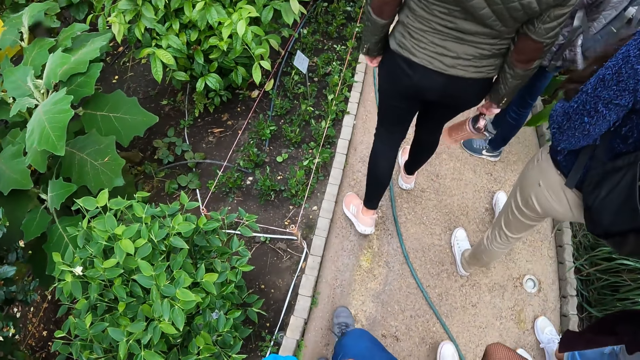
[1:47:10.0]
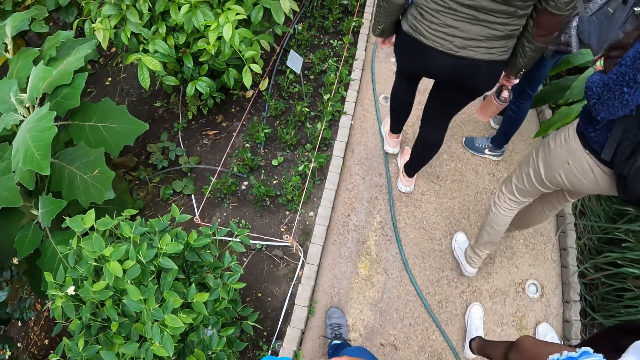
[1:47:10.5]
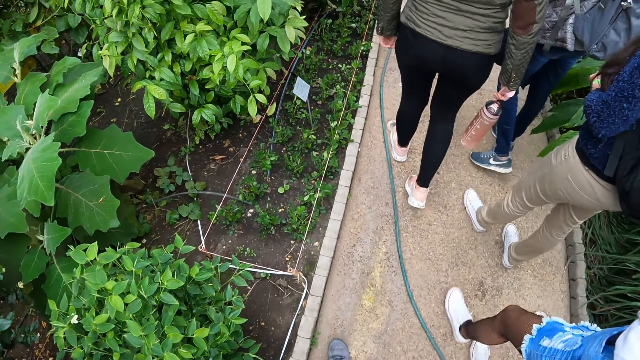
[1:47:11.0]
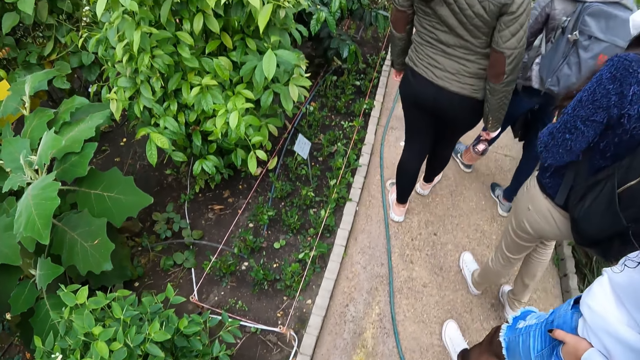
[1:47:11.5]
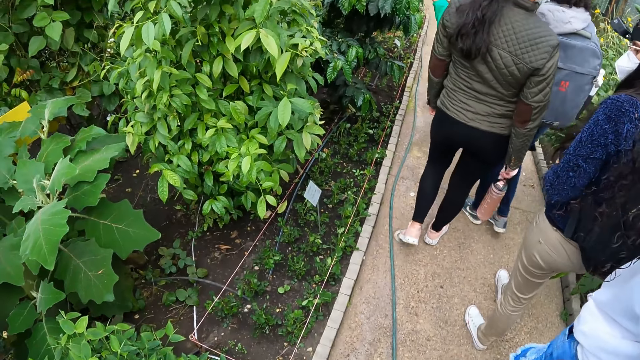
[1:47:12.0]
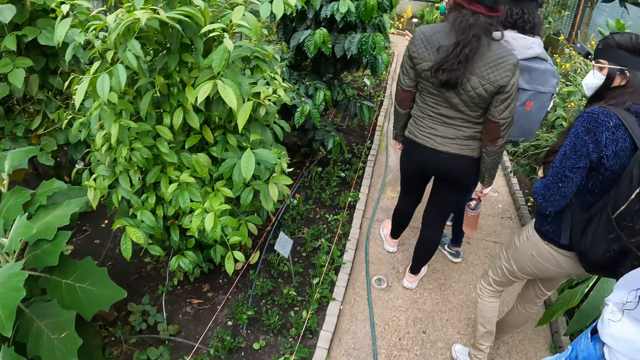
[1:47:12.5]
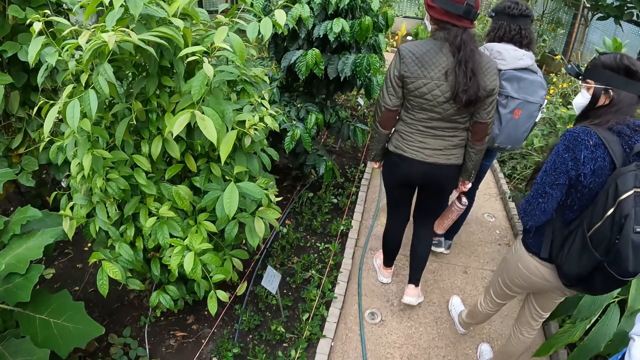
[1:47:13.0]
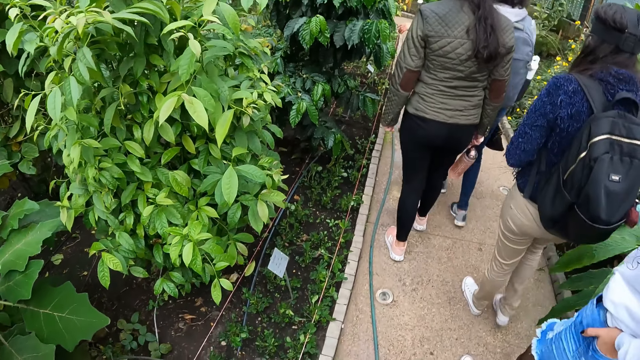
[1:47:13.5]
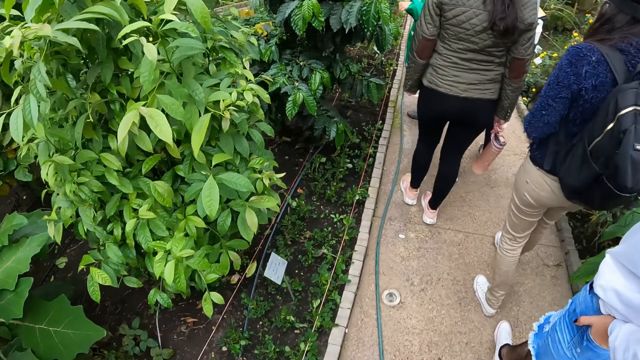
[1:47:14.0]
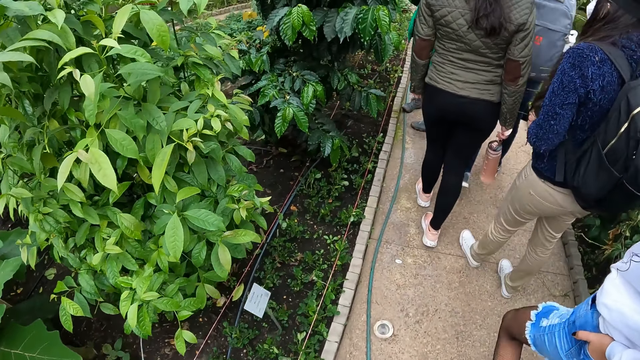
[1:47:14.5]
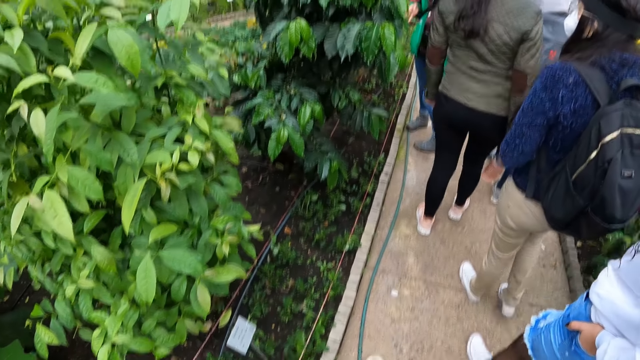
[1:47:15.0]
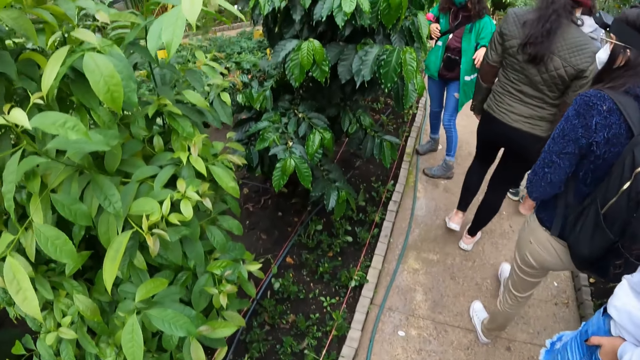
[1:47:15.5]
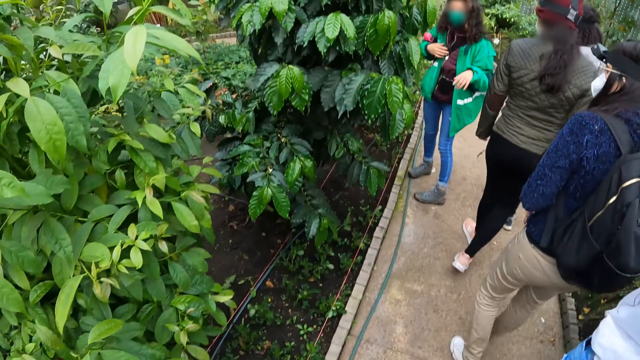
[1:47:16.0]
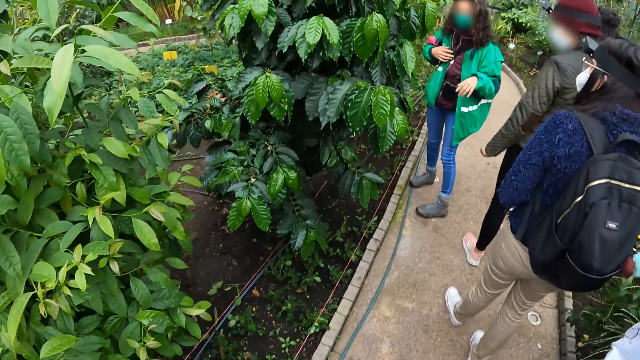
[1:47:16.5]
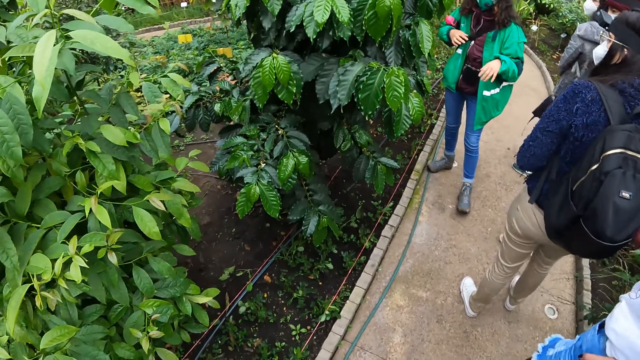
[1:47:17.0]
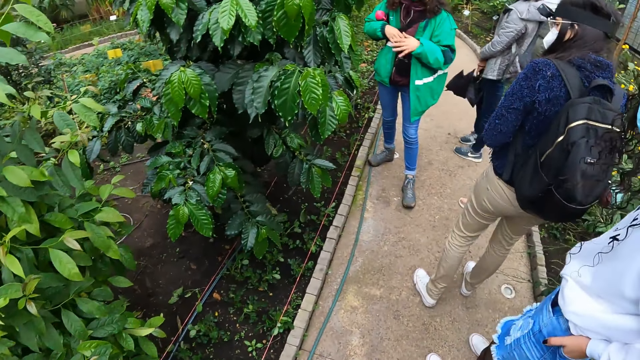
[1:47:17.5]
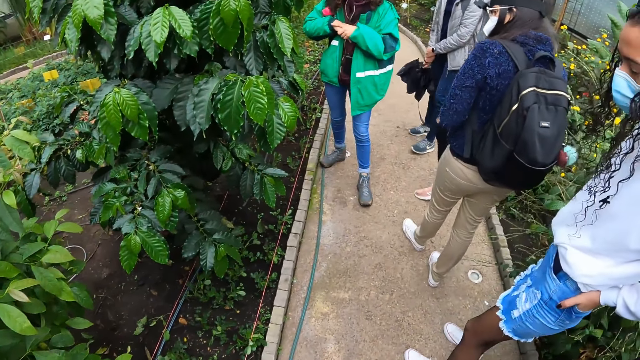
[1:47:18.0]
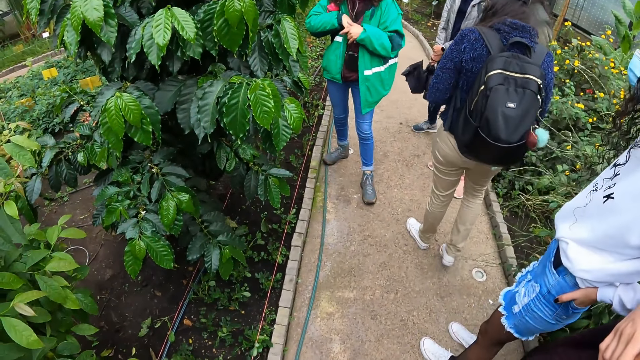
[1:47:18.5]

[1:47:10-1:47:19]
The camera wearer walks on the pavement.

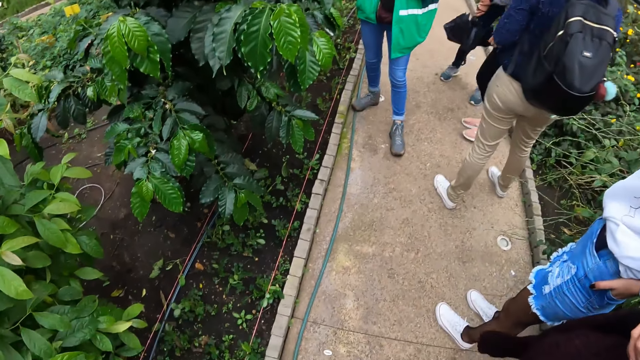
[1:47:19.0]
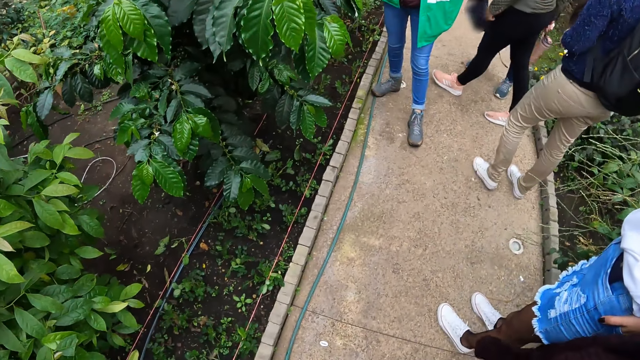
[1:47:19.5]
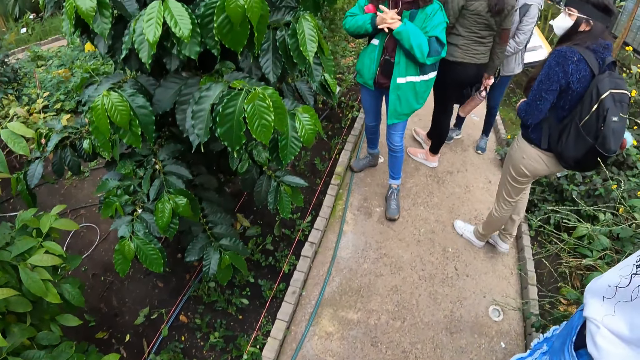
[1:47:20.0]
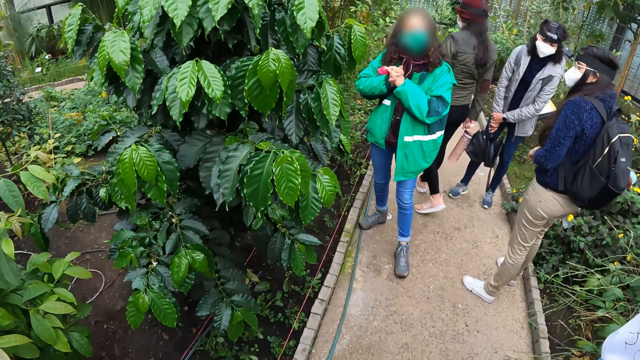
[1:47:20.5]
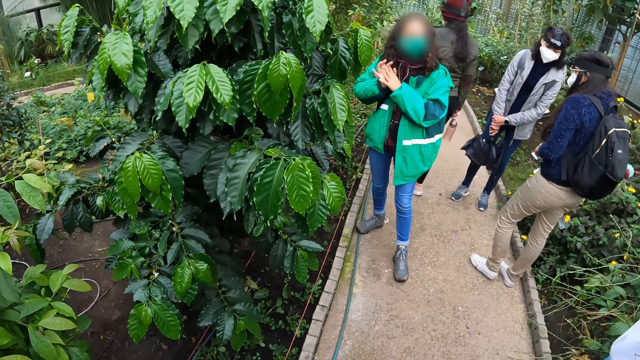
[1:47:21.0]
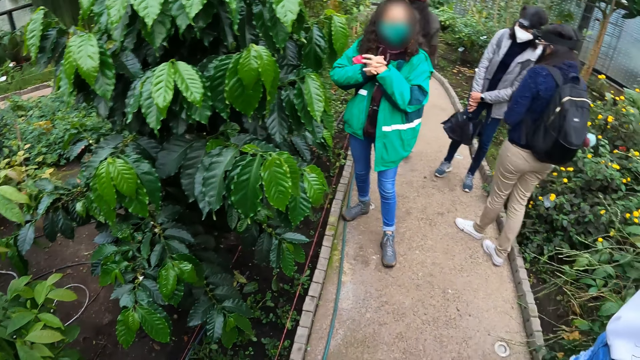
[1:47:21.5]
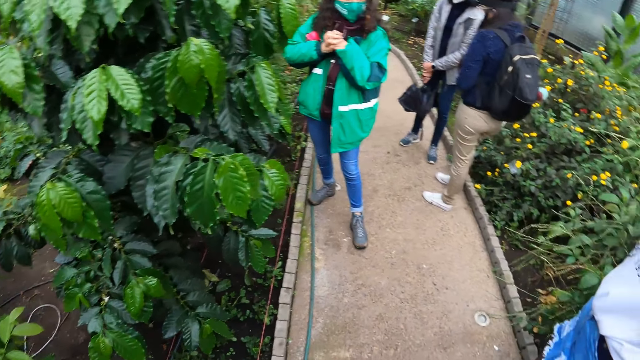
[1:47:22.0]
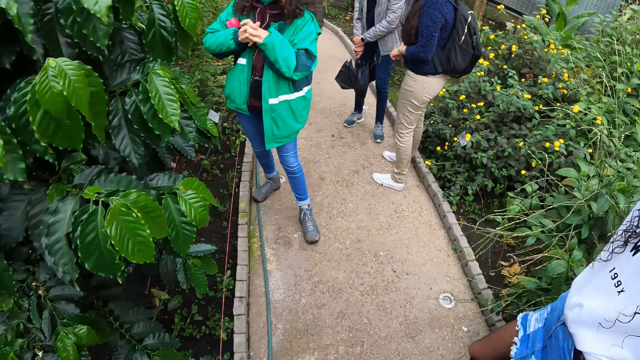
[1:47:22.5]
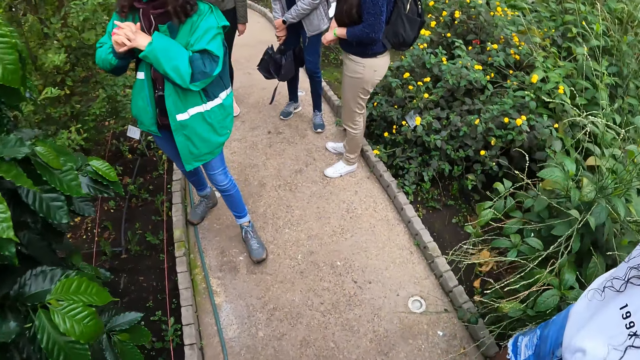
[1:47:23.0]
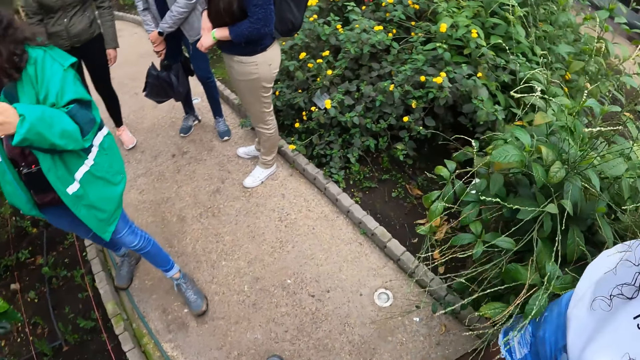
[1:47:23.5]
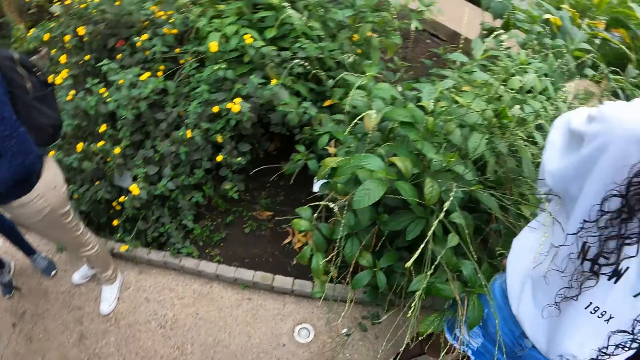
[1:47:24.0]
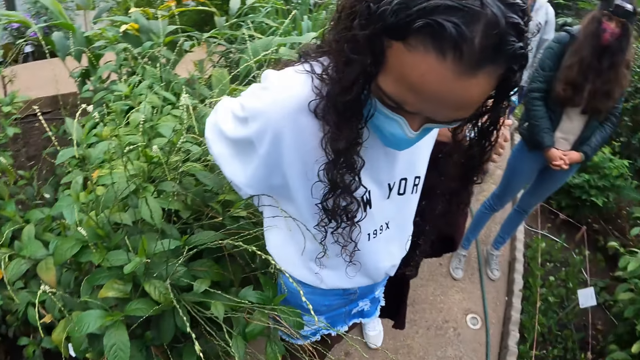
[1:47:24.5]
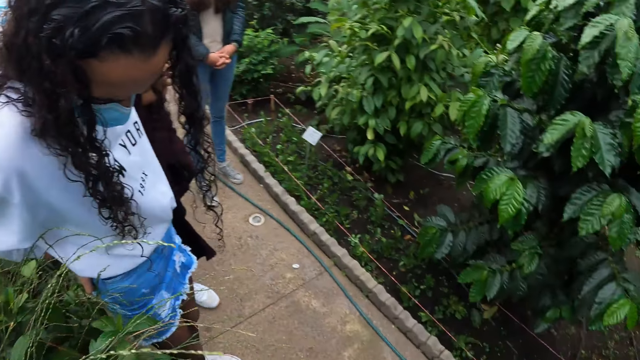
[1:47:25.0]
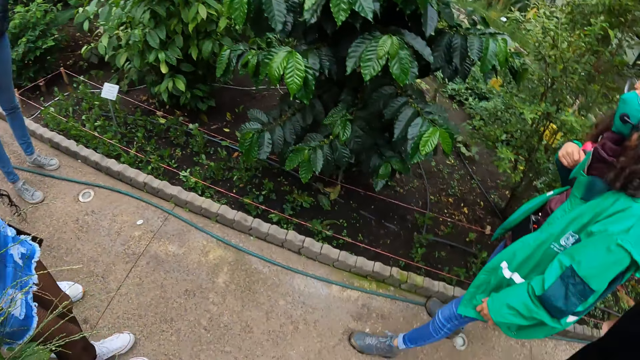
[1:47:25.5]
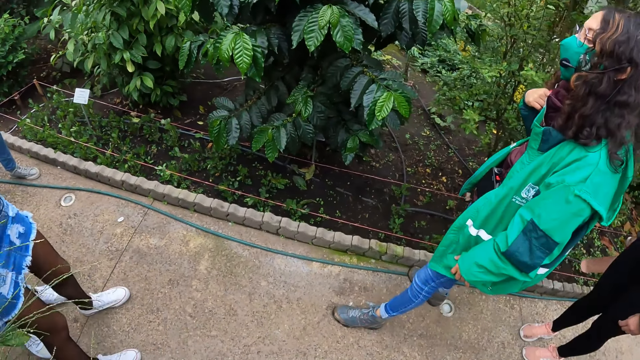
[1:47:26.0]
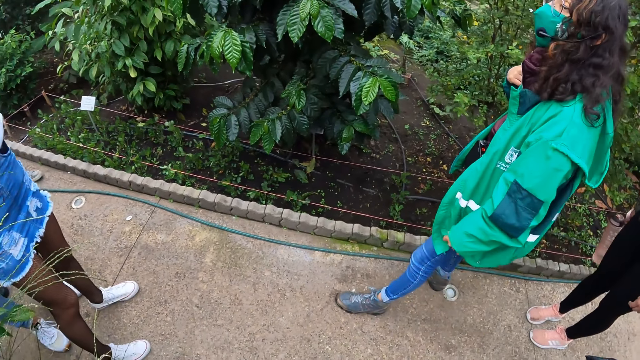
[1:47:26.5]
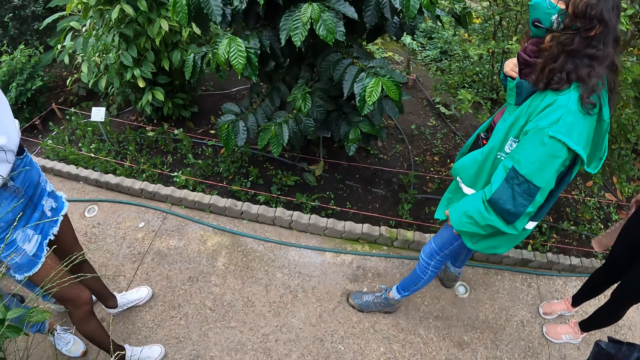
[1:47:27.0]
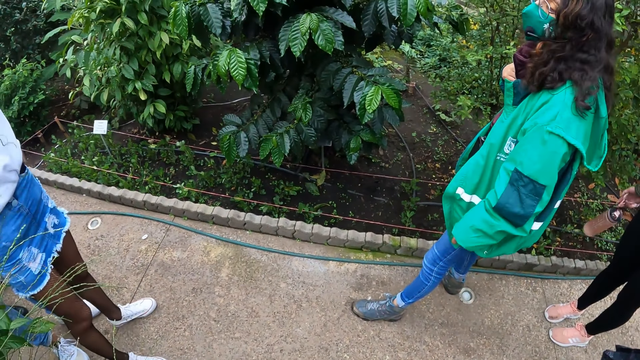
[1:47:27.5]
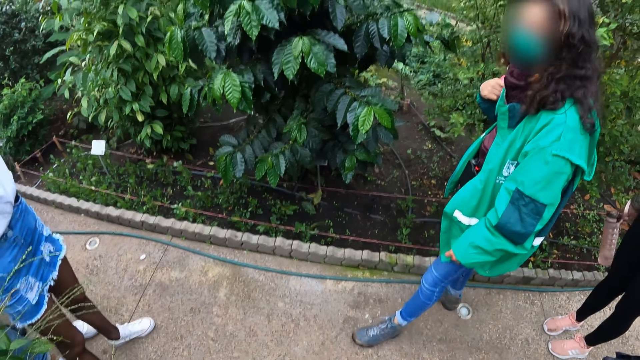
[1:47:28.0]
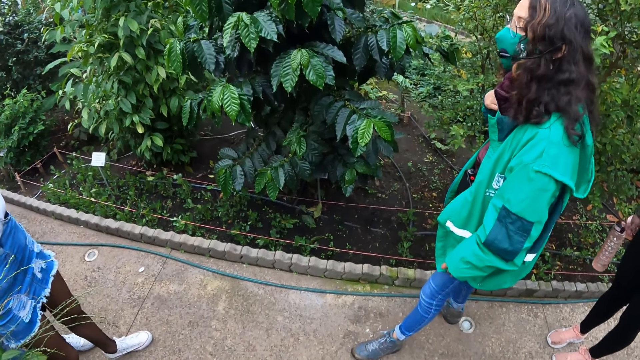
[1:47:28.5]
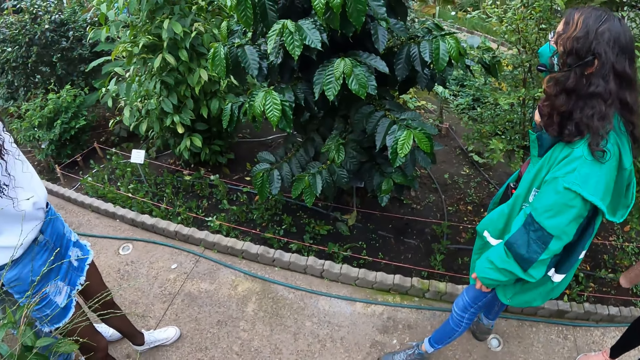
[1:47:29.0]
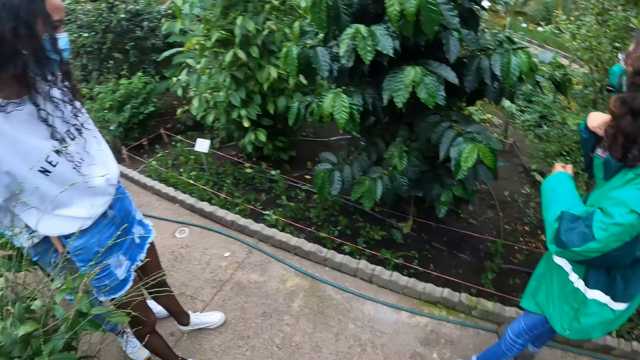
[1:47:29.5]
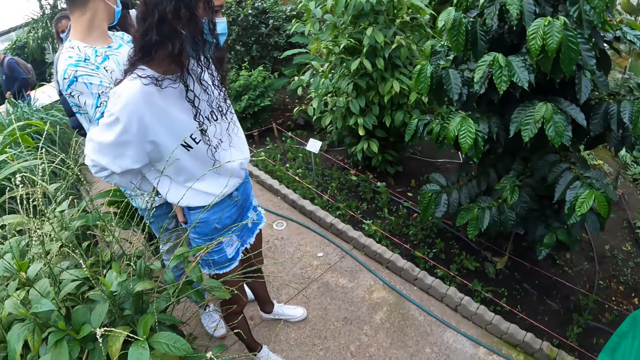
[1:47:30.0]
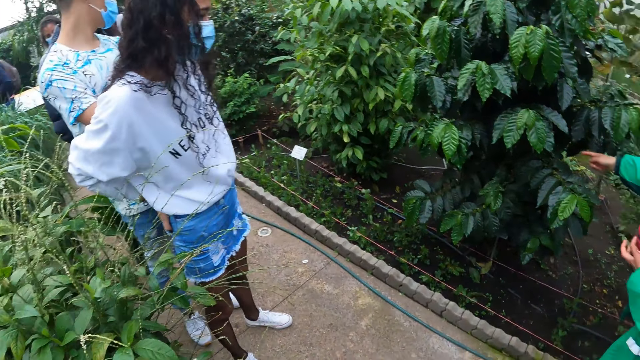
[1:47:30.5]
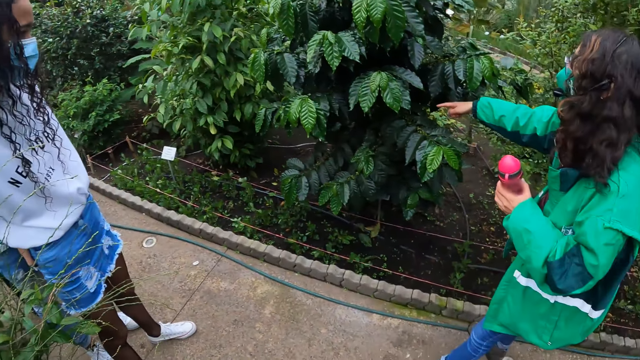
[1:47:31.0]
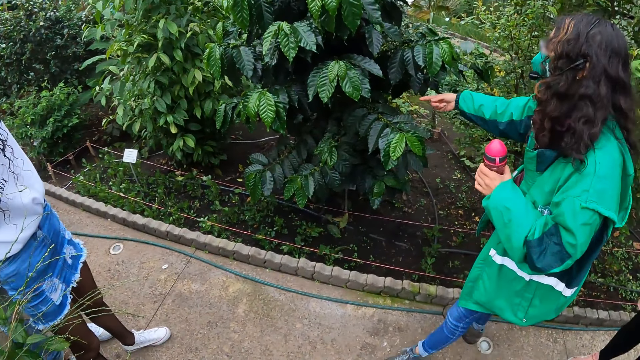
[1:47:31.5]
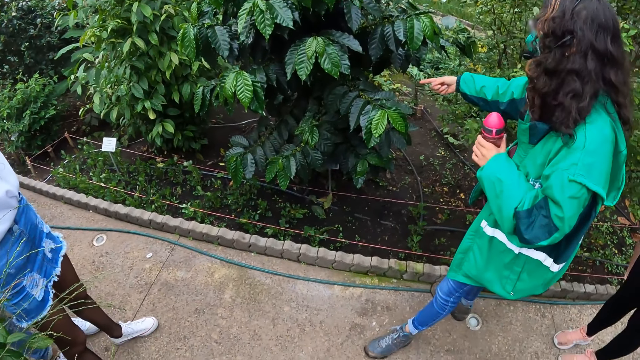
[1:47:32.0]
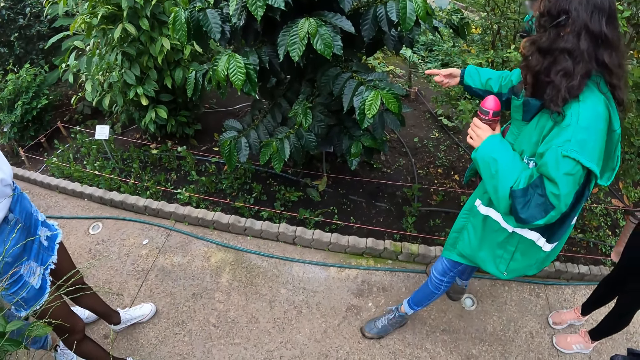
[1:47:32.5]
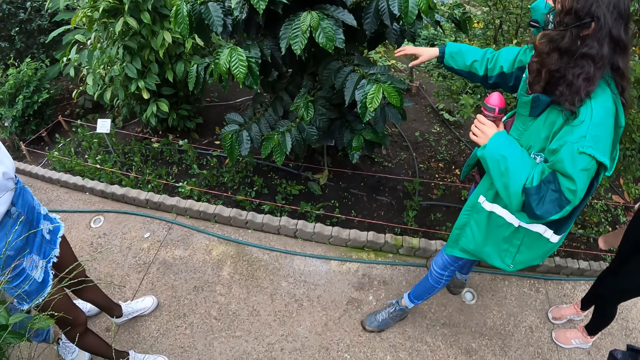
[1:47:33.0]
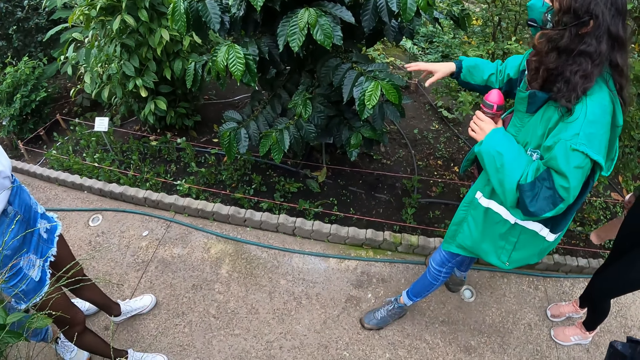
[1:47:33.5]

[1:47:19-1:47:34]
A woman interacts with the team. The camera wearer walks on the pavement and turns around. The woman interacts with the team outside about the plants.
